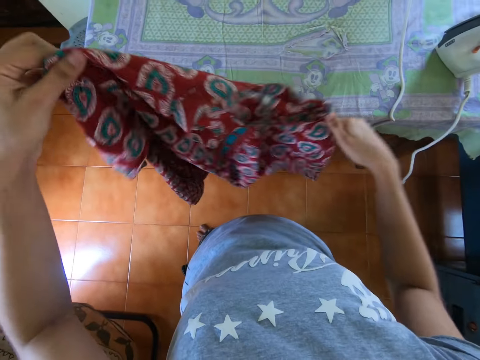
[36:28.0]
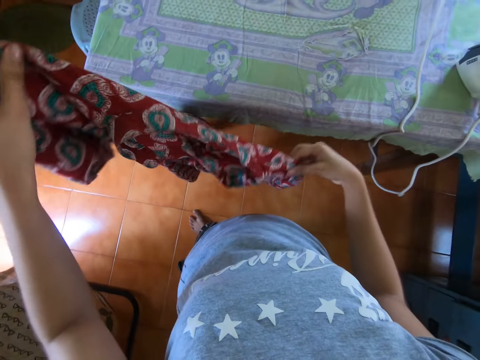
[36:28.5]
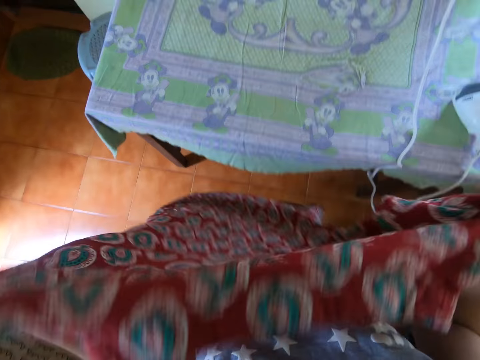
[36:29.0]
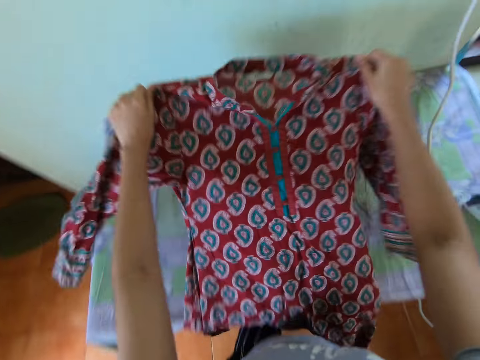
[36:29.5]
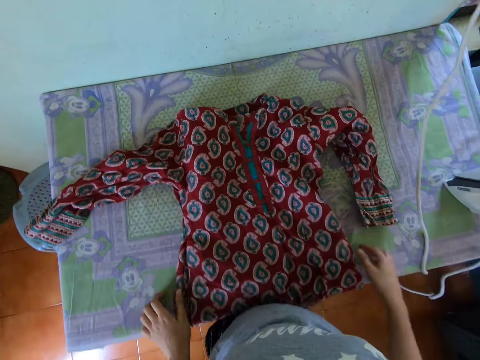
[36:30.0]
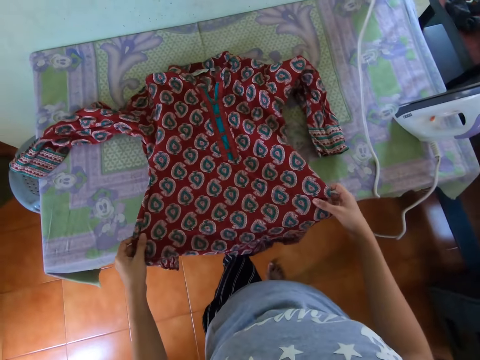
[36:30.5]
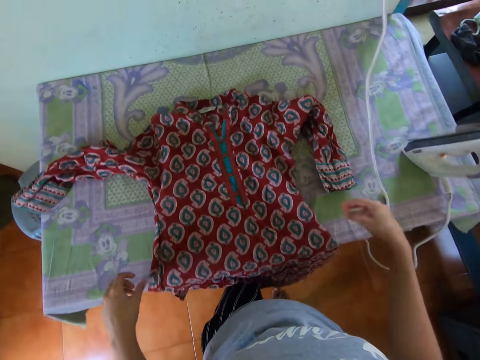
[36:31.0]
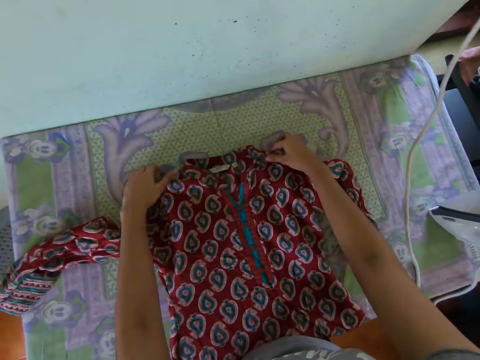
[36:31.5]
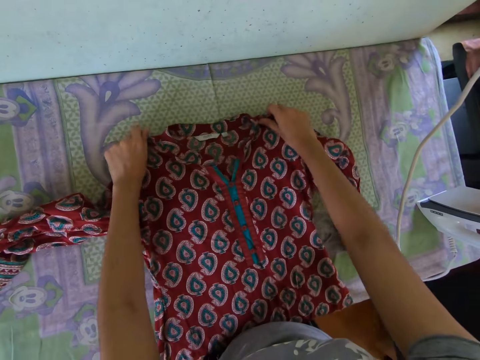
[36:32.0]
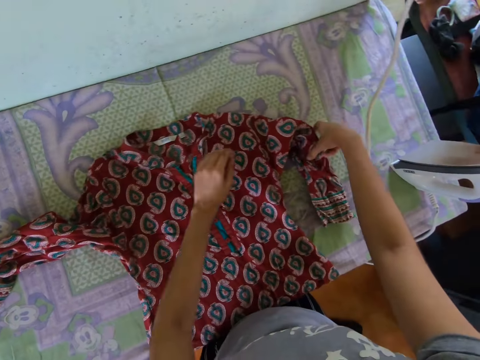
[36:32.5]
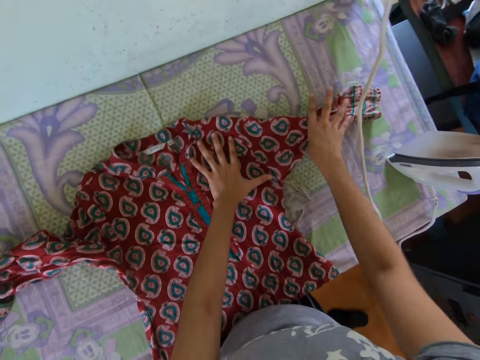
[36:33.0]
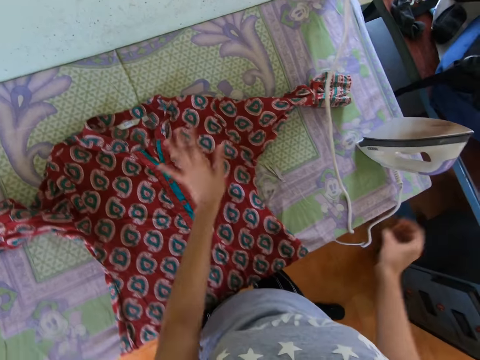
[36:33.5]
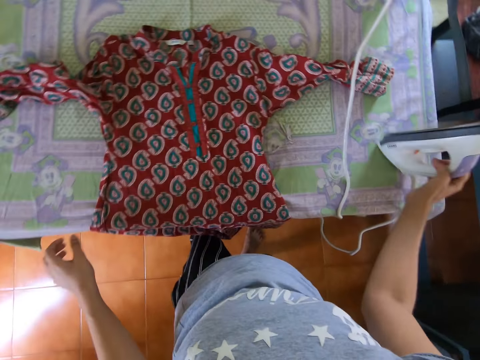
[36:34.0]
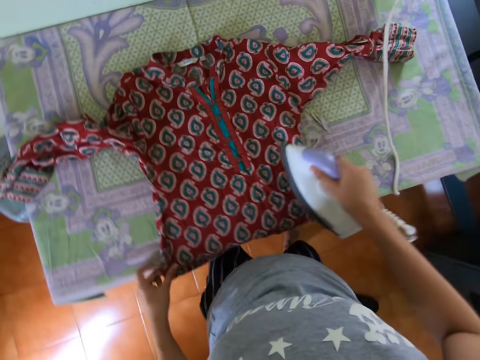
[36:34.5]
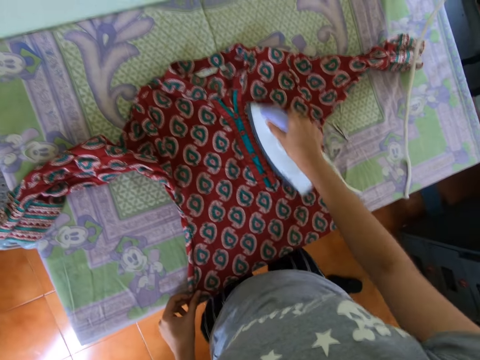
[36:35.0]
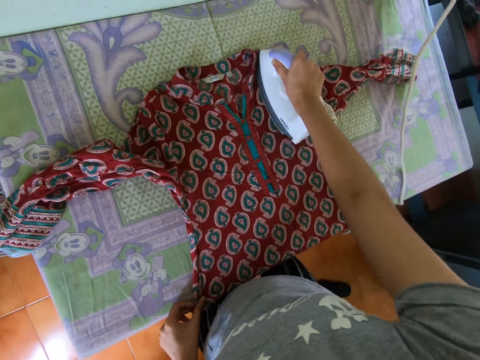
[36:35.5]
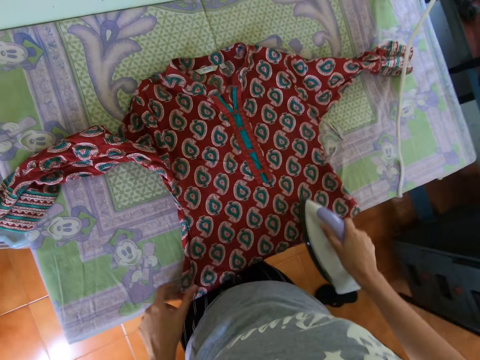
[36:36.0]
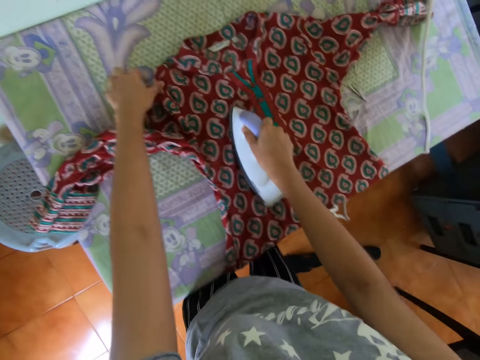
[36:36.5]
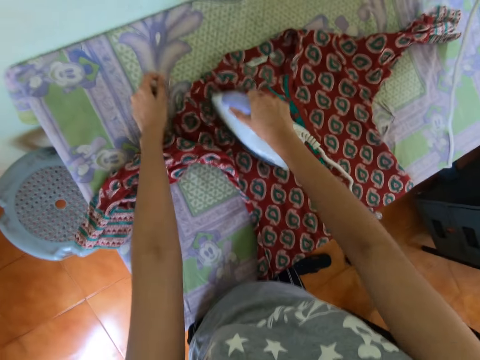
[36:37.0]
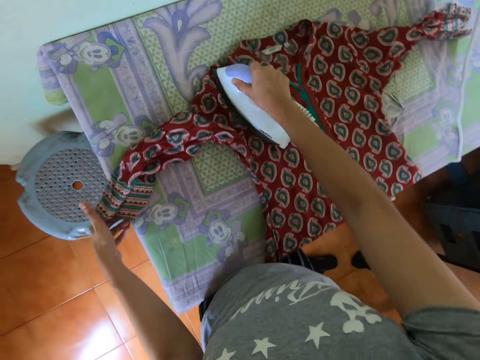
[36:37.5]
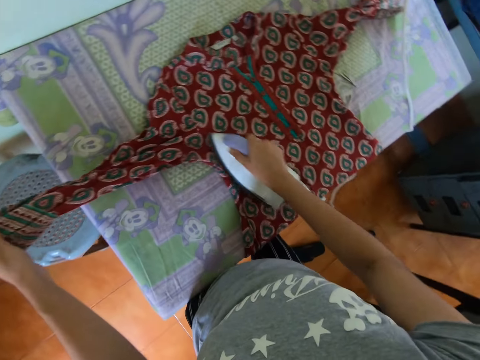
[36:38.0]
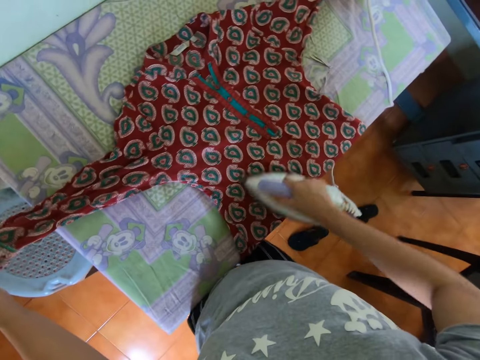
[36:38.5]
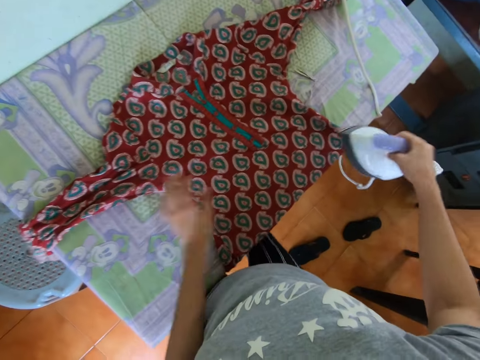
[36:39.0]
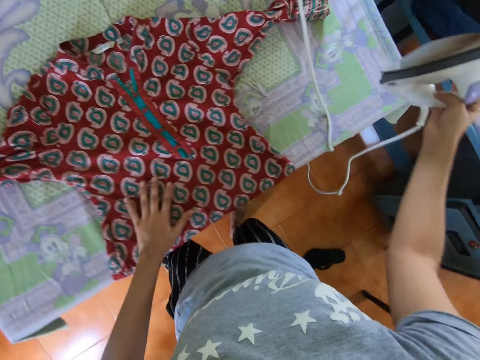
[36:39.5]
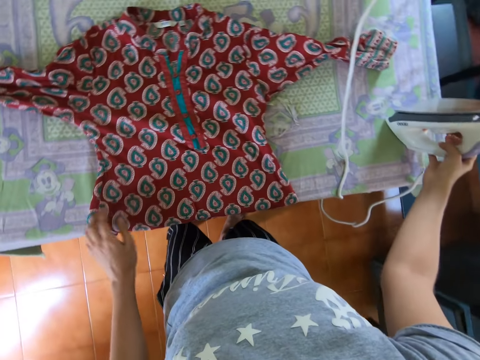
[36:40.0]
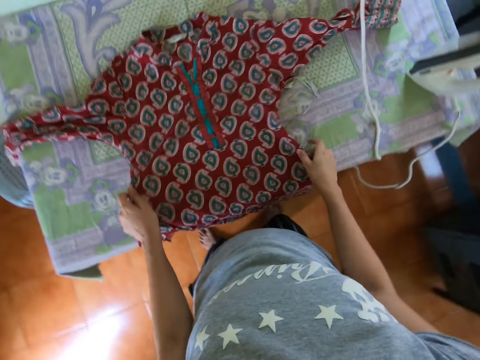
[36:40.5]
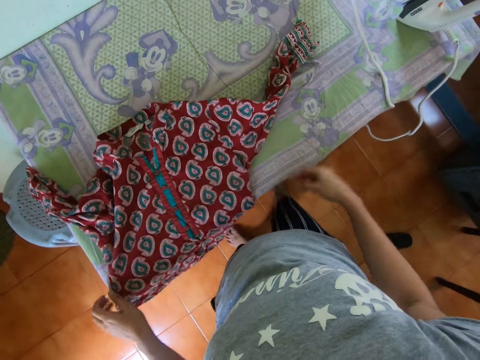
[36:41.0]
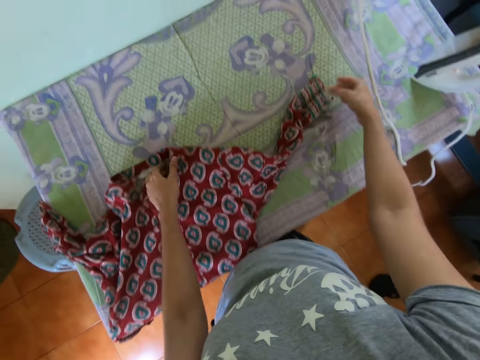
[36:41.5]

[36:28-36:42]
The camera wearer lifts the dress or cloth up. She places the cloth on a table with both hands. She adjusts the cloth on the table with both hands. She moves her hands forward and straightens the dress. She moves her hands up. She carries an iron or iron box from the table with her right hand. She holds the cloth on the table with her left hand. She moves her hand on the dress and moves the iron box up. She irons the cloth on the table with the iron in her right hand. She places the iron box on the dress. She moves her hand up. She adjusts the cloth on the table with her left hand. She holds the cloth. She moves her hand up and irons the cloth. She holds the dress. She moves her hand up. She touches the cloth on the table with her left hand. She lifts up the iron box. She places the iron on the table with her right hand. She moves her hand up and moves her hands on the dress. She adjusts the cloth on the table with both hands. She lifts the dress, places the dress on the table and moves her hands up.

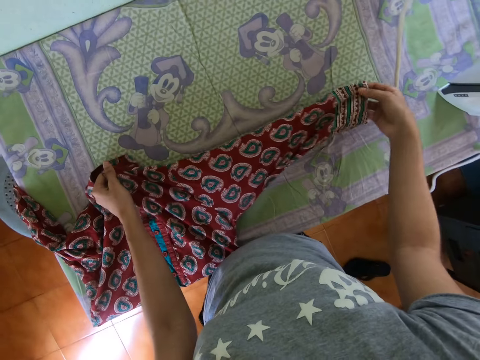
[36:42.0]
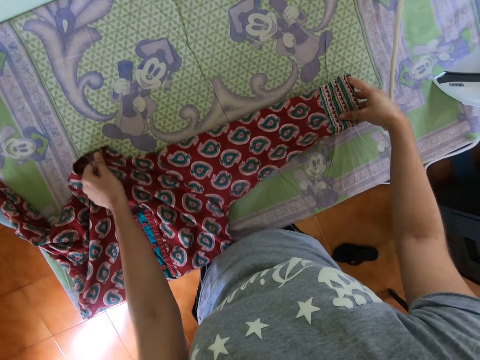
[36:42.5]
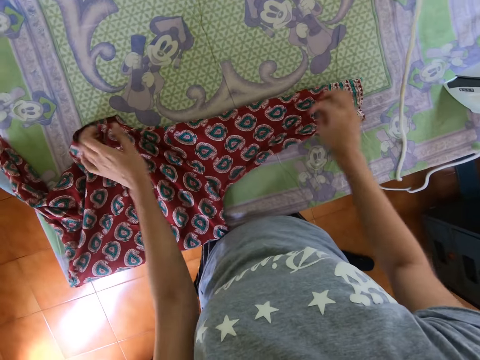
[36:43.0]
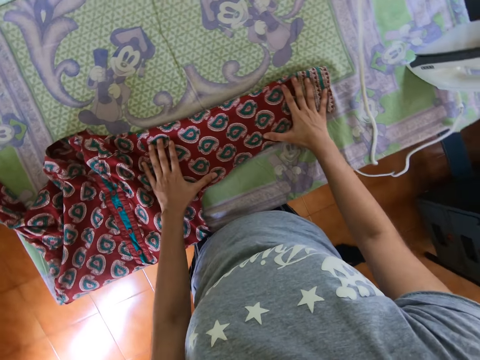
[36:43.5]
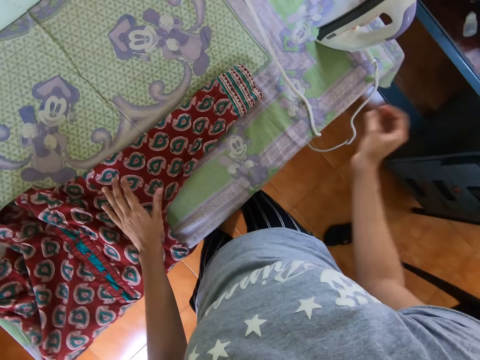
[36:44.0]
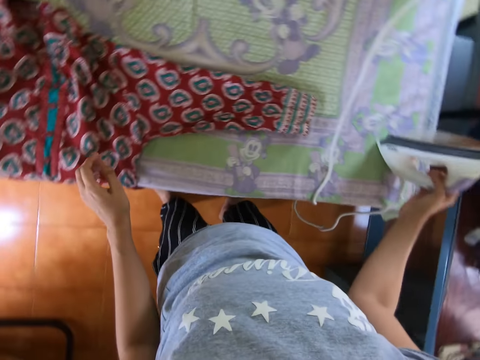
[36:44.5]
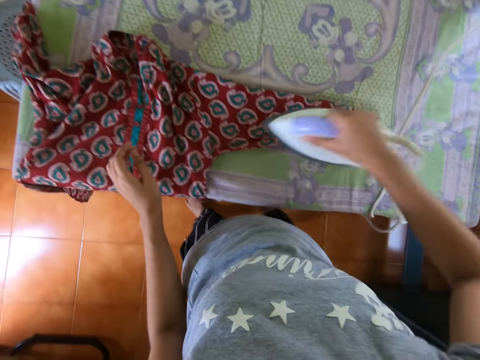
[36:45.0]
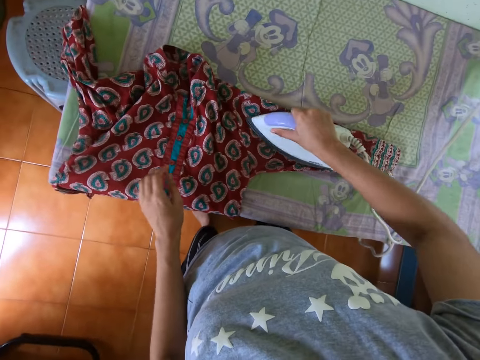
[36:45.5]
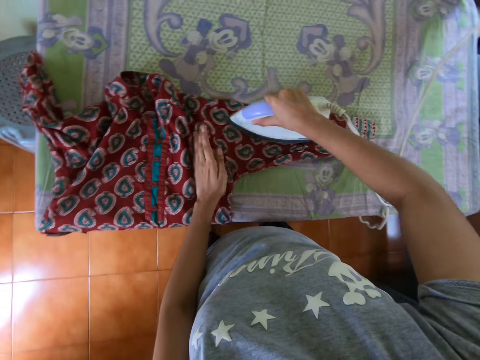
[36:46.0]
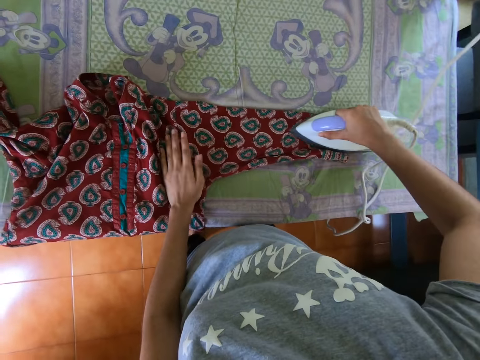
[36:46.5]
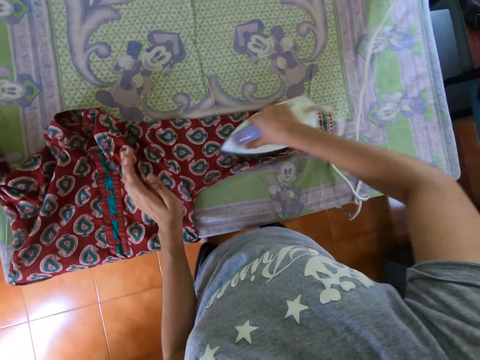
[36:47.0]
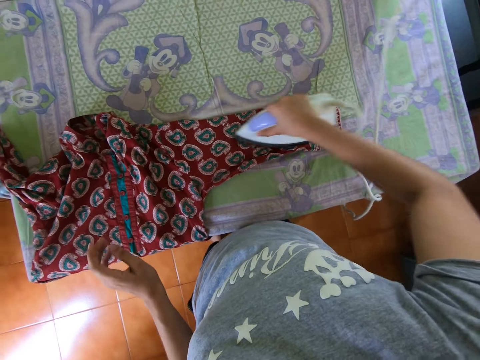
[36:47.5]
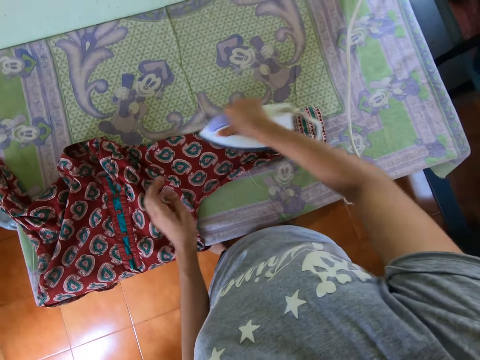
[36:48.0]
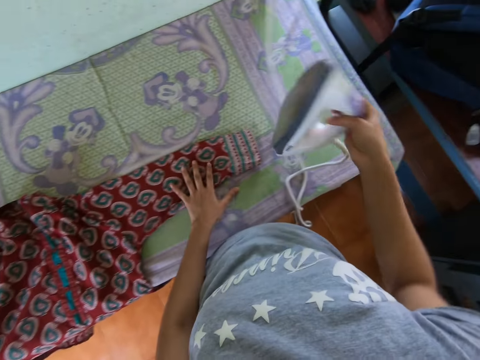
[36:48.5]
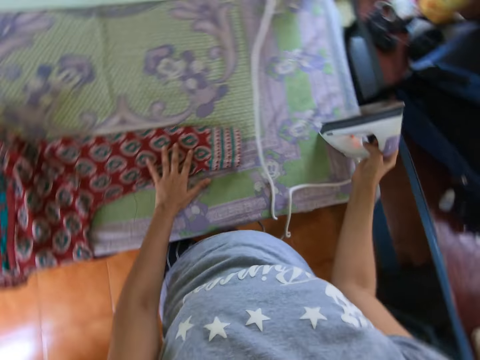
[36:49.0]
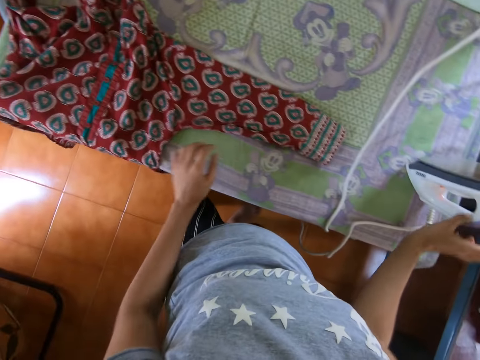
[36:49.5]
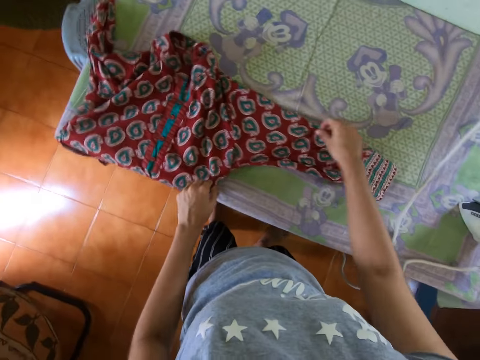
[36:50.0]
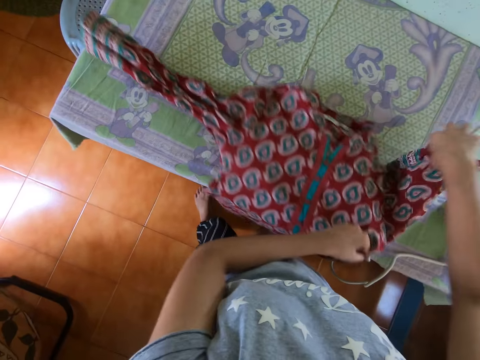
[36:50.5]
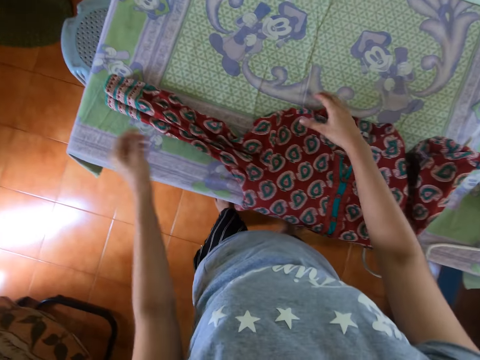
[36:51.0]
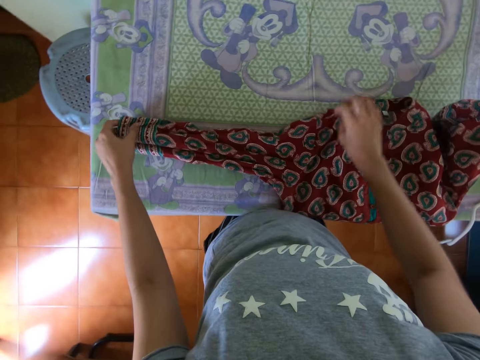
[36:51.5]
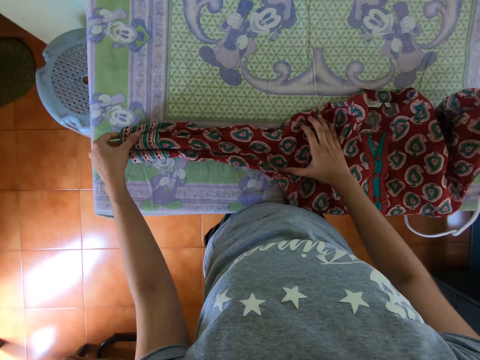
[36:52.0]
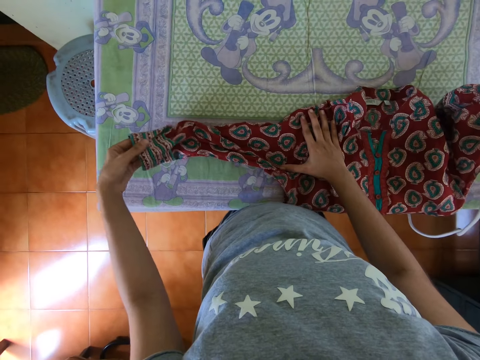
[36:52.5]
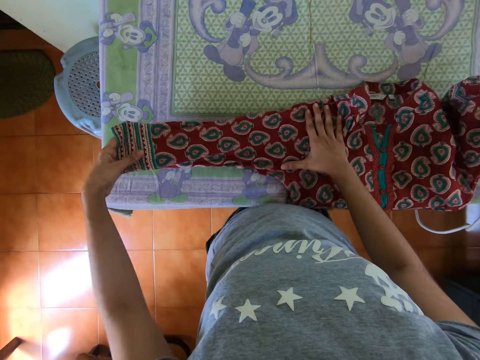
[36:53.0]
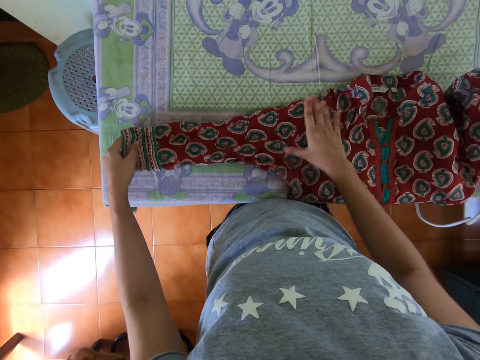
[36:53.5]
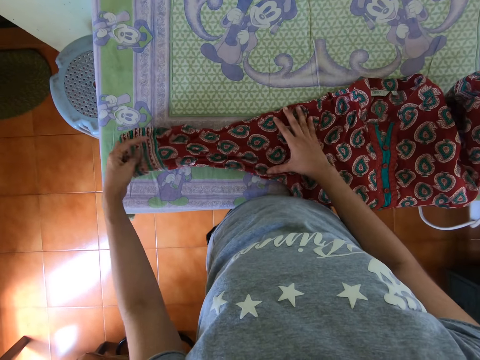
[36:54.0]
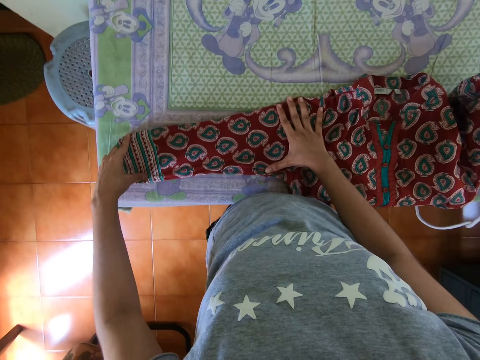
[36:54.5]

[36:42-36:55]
The camera wearer holds the dress or cloth and straightens the dress. She places both hands on the cloth on the table. She moves her hands up. She carries the iron or iron box from the table with her right hand. She lifts the iron box. She irons the cloth on the table with the iron in her right hand. She places the iron box on the dress. She touches the cloth on the table with her left hand. She moves her hand on the dress. She moves her hand up and irons the cloth. She touches the cloth on the table with her left hand. She lifts up the iron box and moves her hand on the dress. She places the iron on the table with her right hand. She moves her hands down. She adjusts the cloth on the table with both hands. She moves the dress on the table, moves her hand down, holds the dress, moves the dress and straightens the dress.
